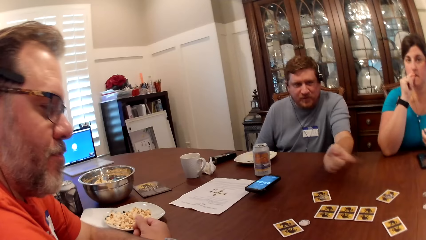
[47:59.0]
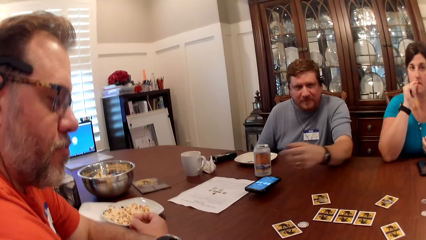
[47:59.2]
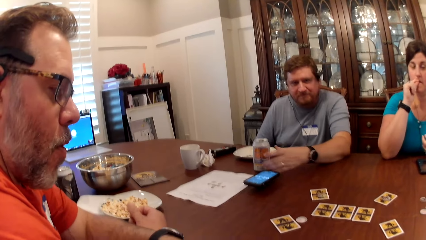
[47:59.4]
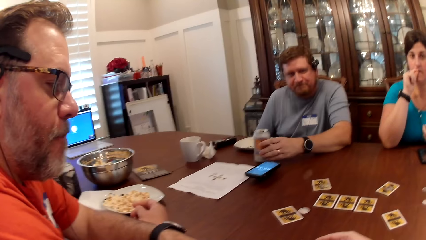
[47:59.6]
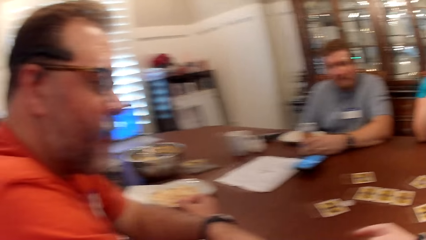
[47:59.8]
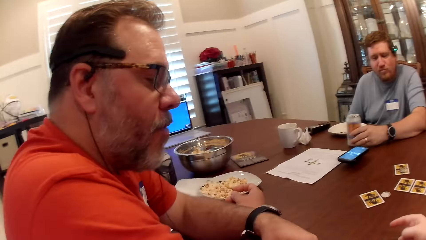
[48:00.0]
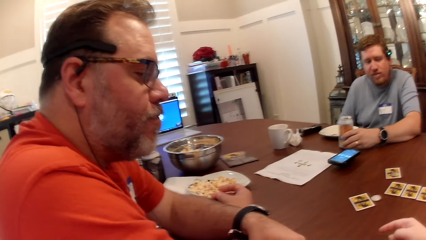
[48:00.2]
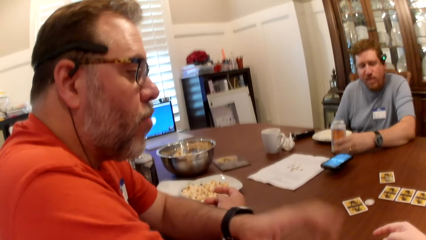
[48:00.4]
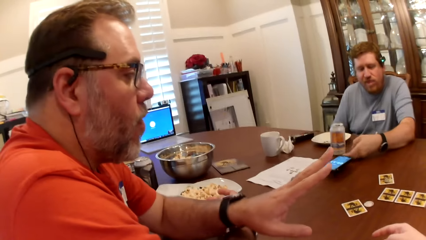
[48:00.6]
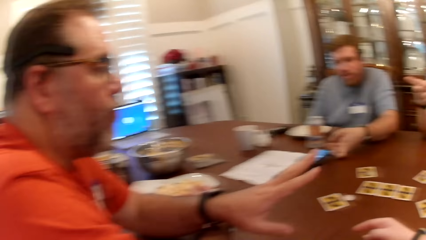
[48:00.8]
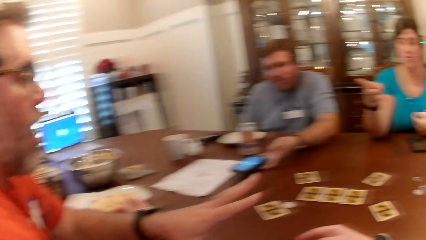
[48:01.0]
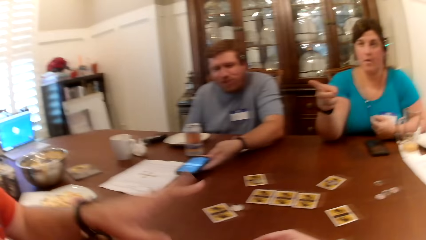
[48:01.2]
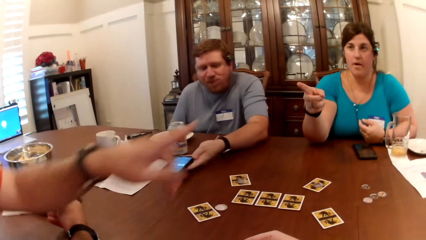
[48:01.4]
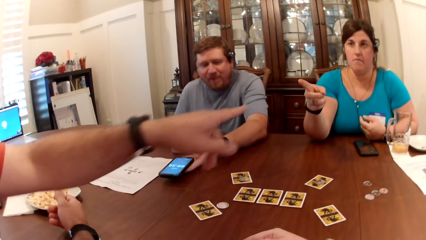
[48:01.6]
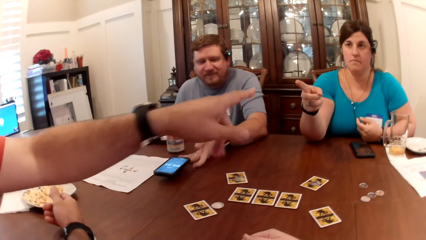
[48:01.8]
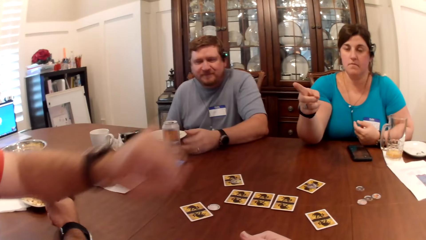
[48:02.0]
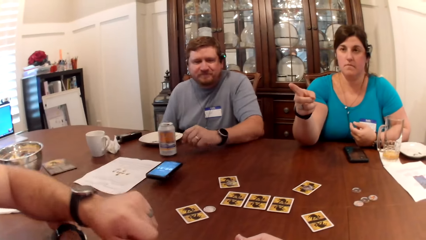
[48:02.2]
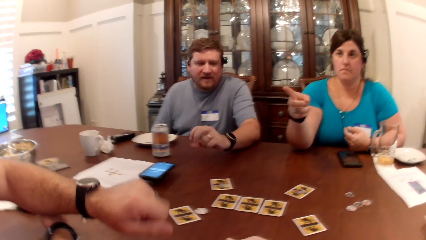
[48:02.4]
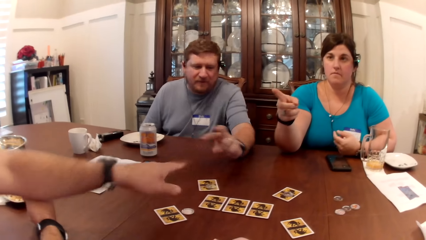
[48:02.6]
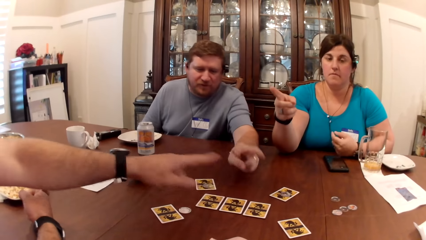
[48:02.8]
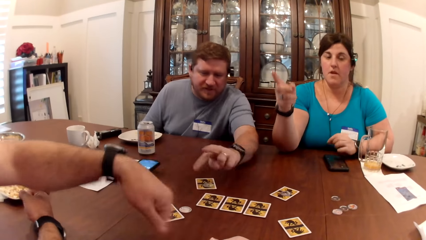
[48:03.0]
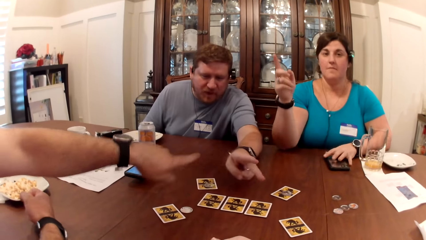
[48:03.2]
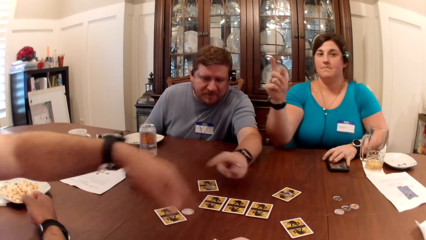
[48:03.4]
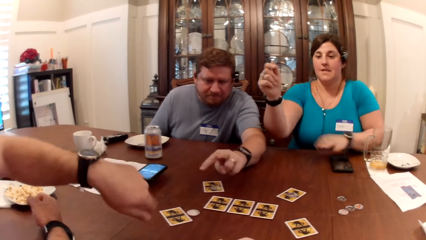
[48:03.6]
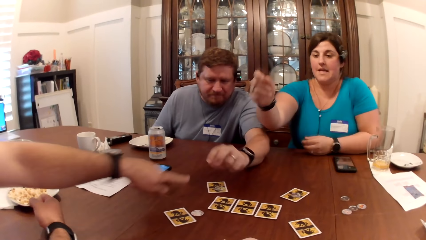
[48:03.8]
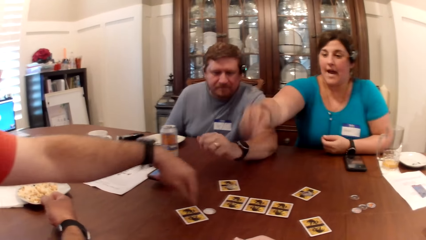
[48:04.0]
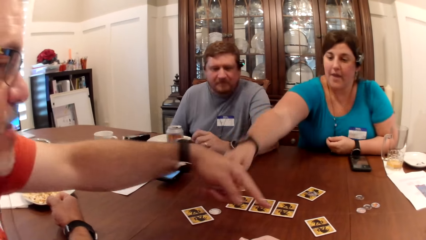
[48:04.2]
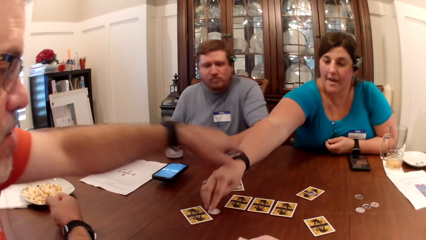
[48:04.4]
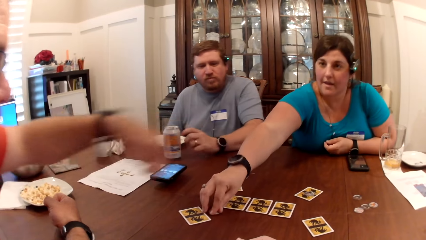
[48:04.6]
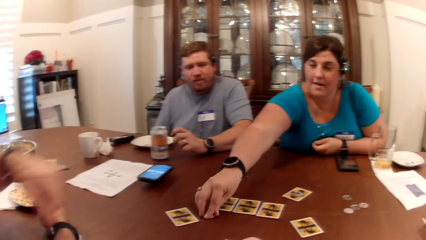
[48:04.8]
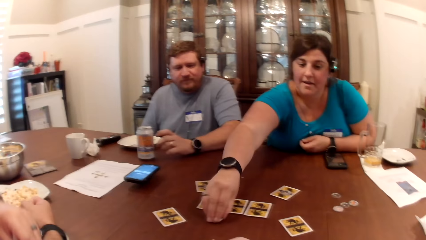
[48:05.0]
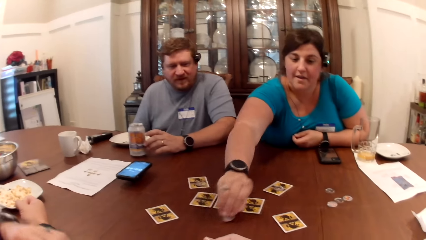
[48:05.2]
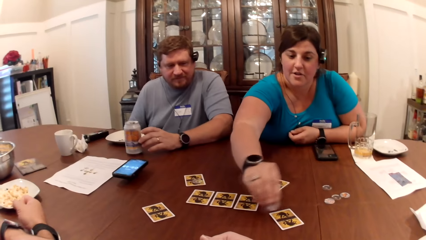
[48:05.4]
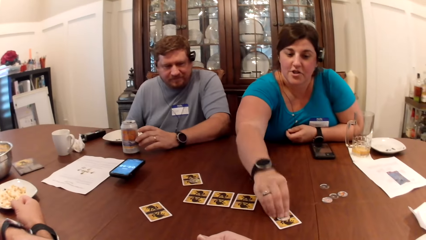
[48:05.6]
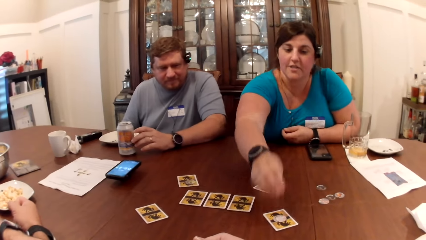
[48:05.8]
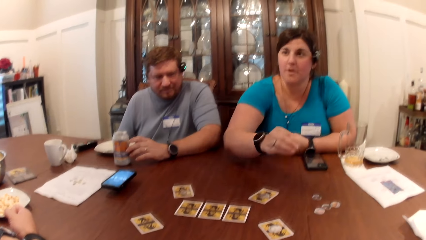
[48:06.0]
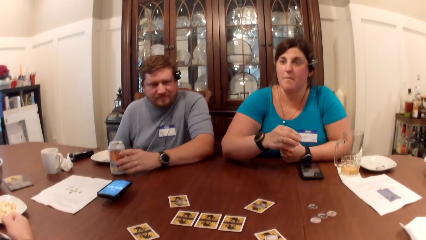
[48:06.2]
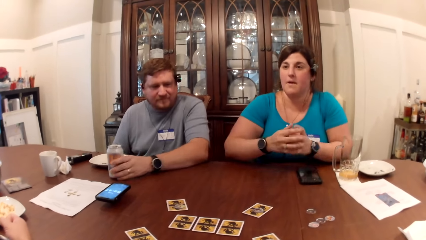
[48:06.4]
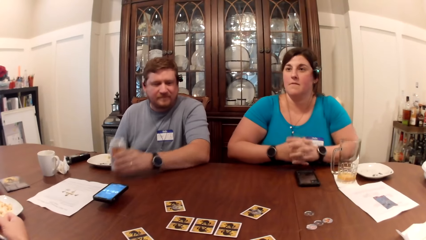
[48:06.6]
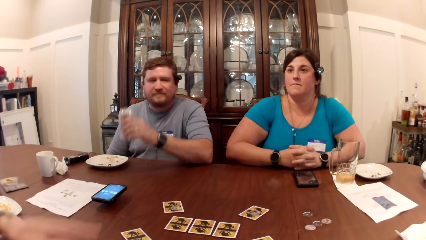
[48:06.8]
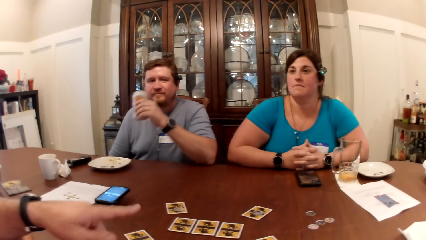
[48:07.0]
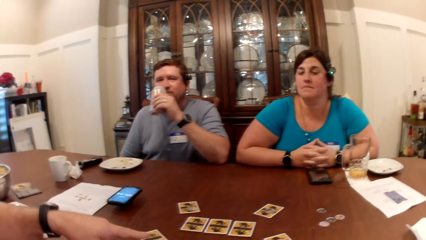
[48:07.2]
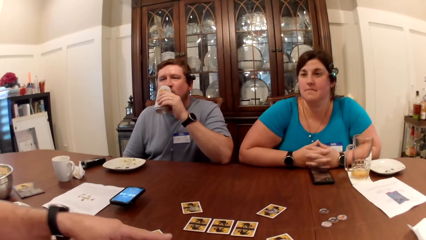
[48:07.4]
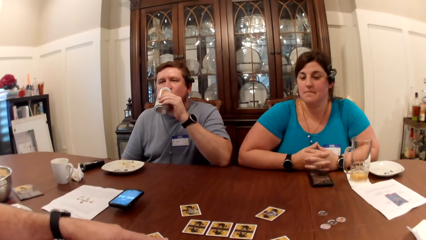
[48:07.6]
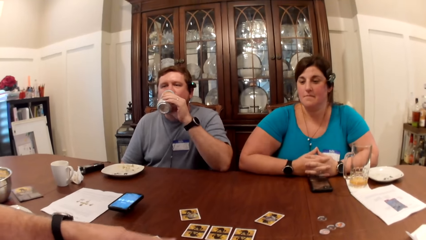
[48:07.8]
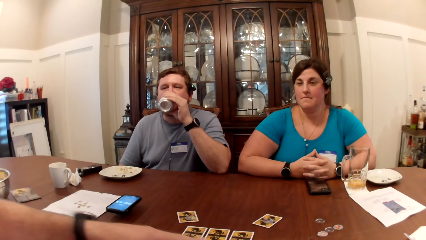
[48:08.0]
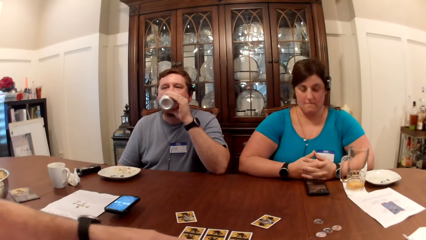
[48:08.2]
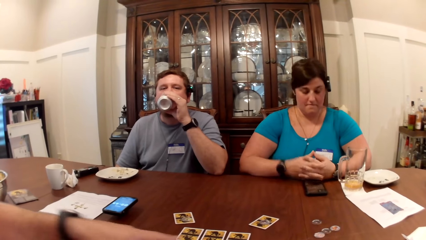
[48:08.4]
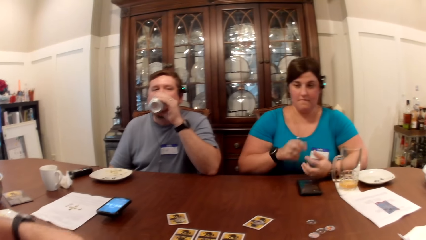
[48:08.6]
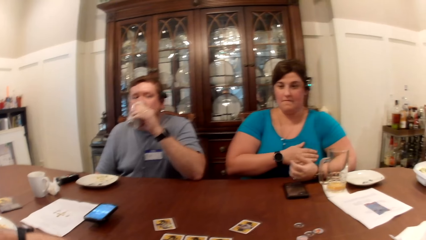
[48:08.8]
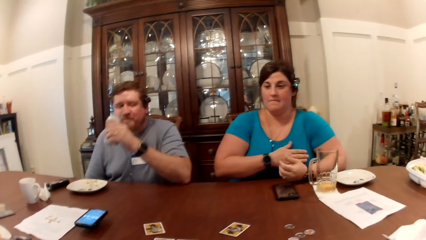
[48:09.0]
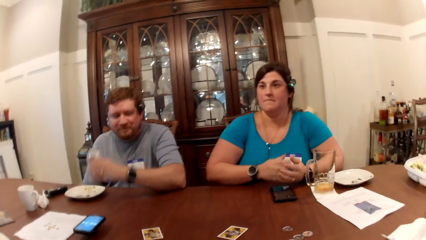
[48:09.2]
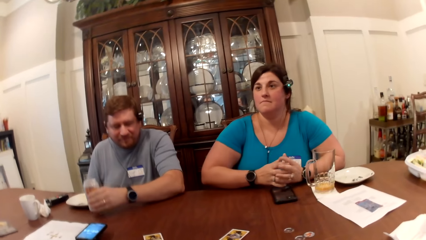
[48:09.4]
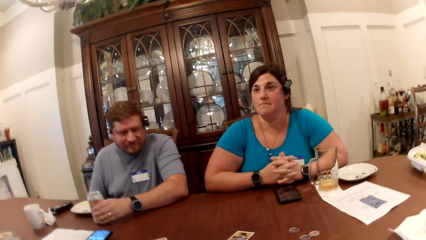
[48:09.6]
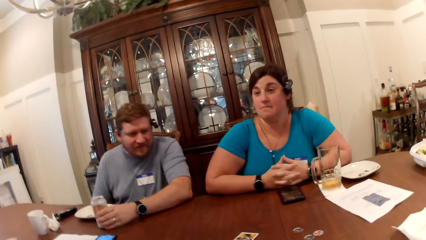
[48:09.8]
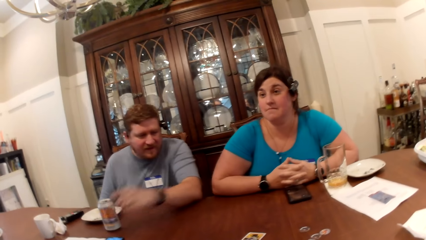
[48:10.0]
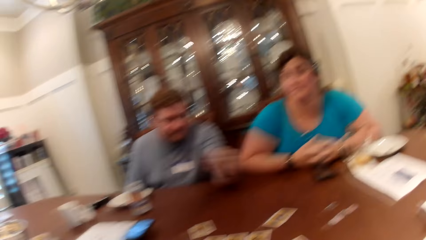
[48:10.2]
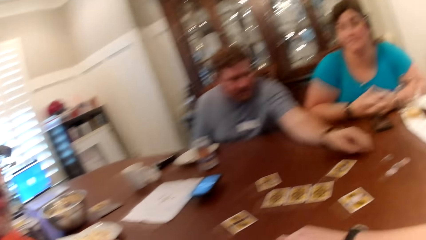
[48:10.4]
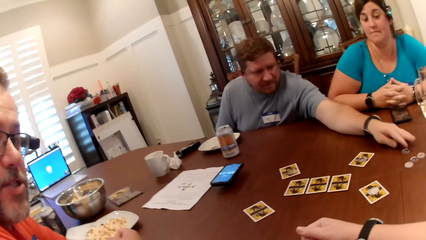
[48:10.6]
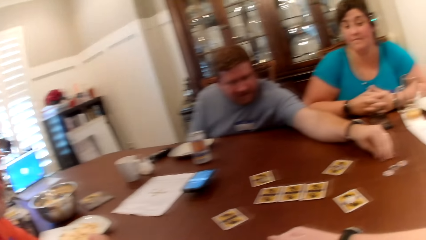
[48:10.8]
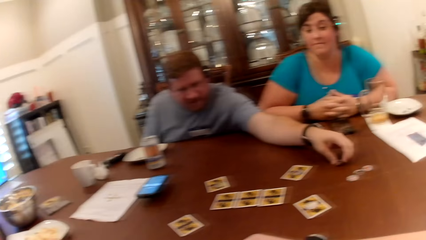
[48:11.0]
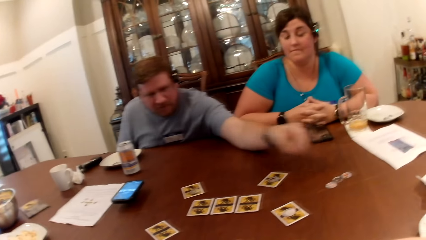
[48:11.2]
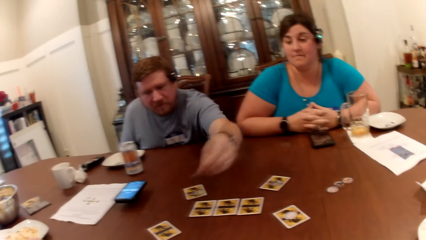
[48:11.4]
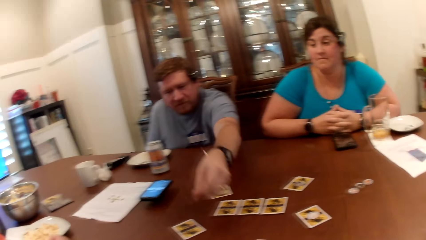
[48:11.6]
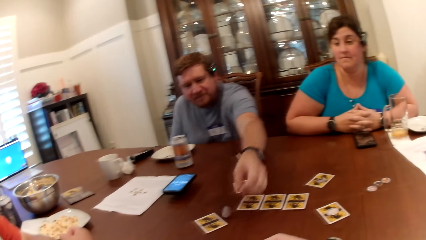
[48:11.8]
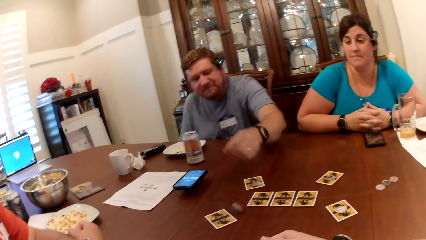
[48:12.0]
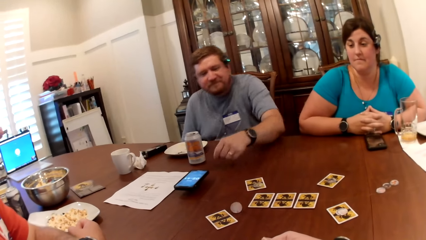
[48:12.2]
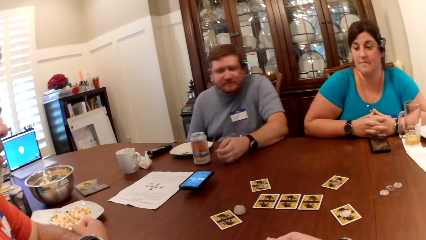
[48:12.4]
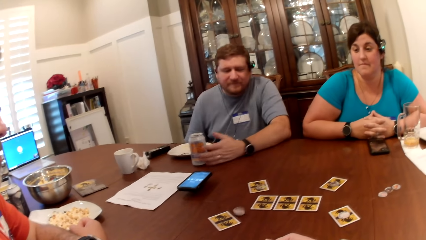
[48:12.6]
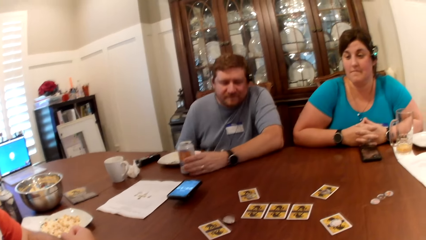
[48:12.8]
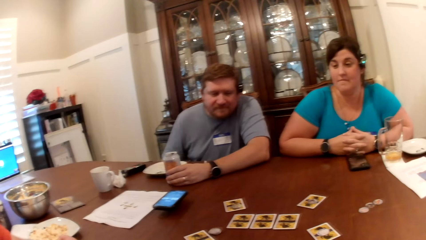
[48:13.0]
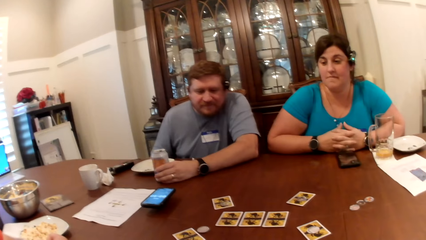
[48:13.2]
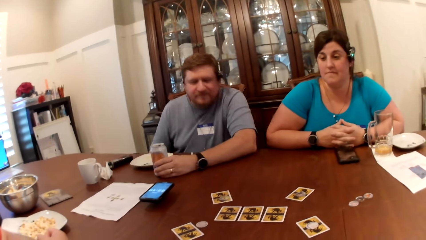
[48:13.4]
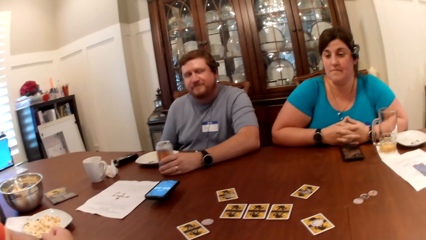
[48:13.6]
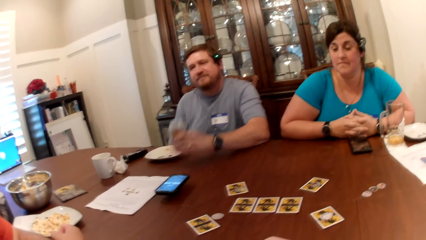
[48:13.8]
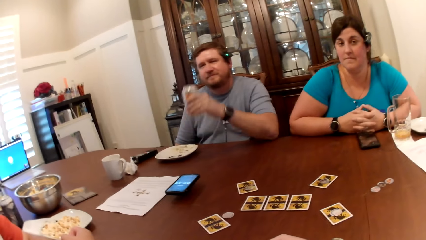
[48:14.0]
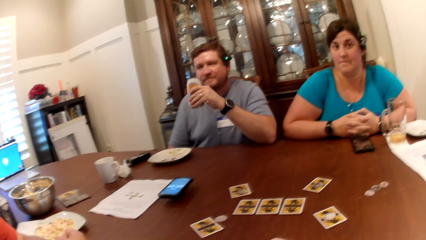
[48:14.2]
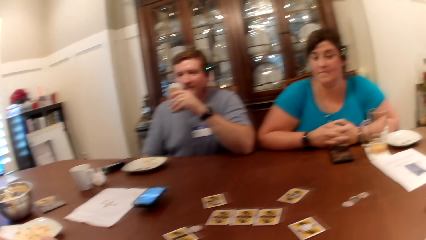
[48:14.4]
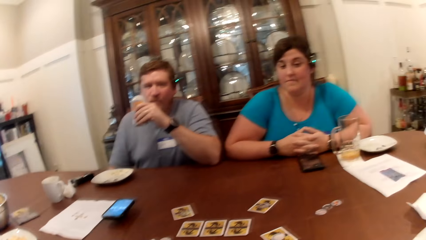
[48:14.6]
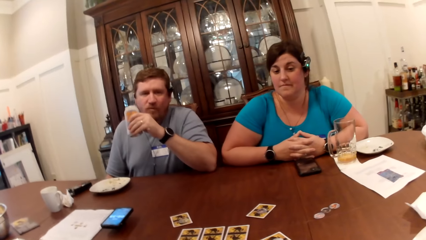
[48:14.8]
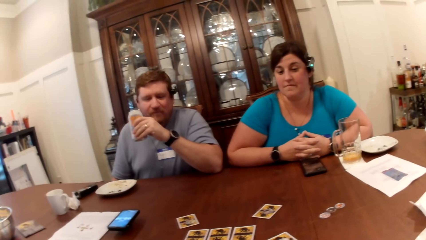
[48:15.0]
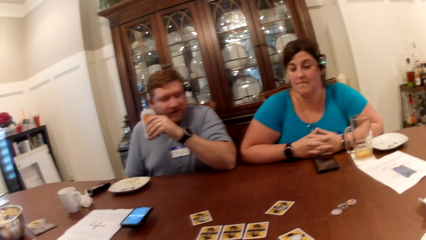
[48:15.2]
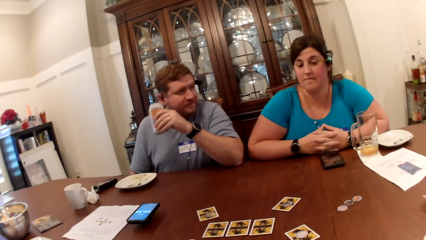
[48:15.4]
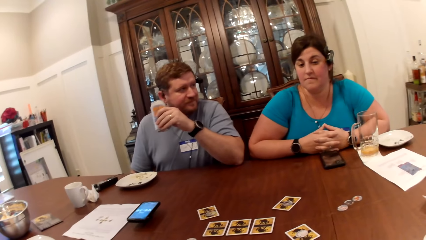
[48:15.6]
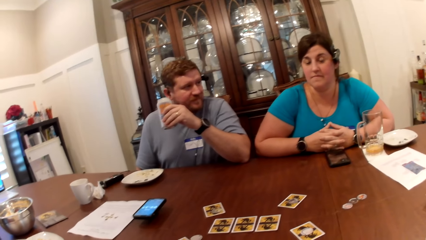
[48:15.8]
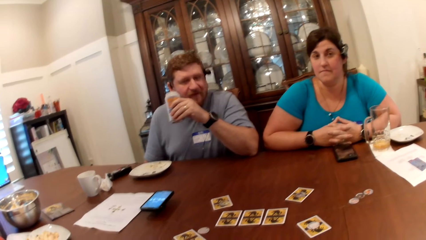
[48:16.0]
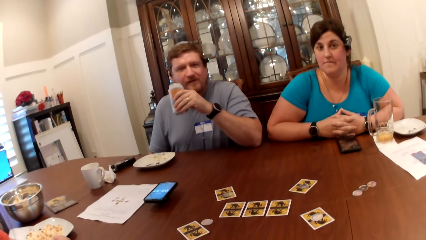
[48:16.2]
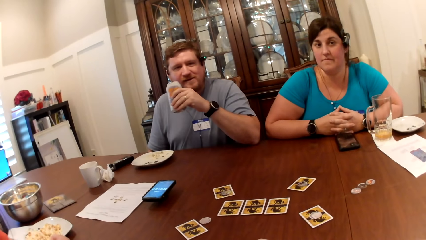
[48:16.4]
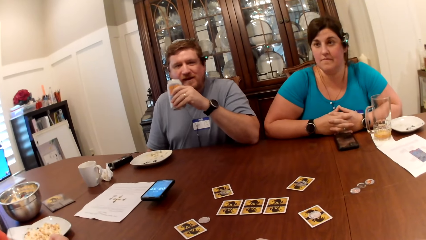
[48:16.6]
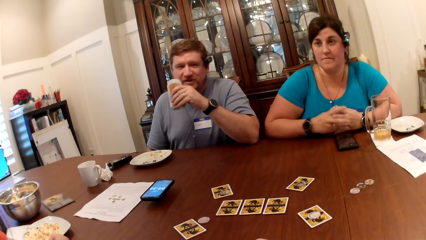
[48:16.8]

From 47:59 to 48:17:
The man moves the can of soda on the table with his left hand. The man moves the phone on the table with his left hand. The woman places her left hand on the phone on the table. The woman moves the token on the table with her right hand. The woman drops the token on the card on the table with her right hand. The man picks the can of soda from the table with his left hand. The man drinks from the can of soda with his left hand. The man drops the can of soda on the table with his left hand. The man picks the token from the table with his left hand. The man drops the token on the table with his left hand. The man picks the can of soda from the table with his left hand.
